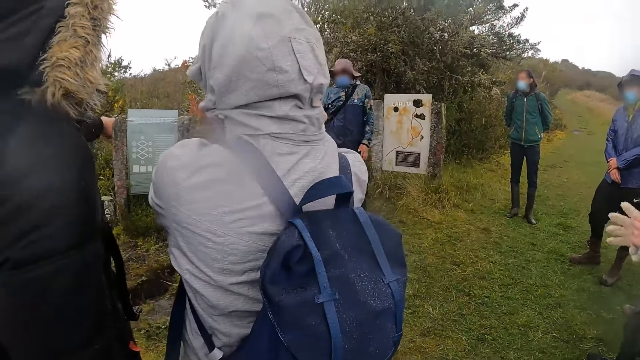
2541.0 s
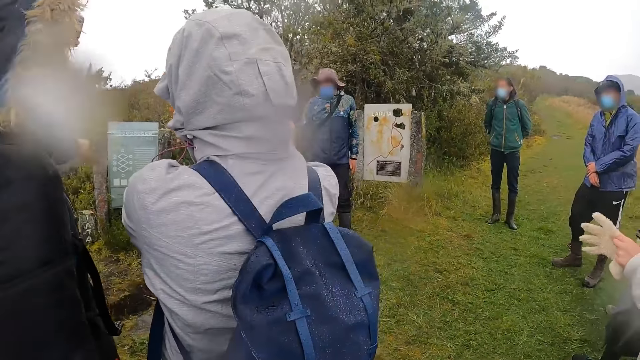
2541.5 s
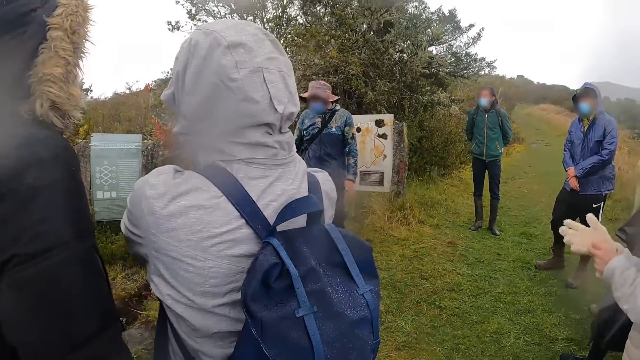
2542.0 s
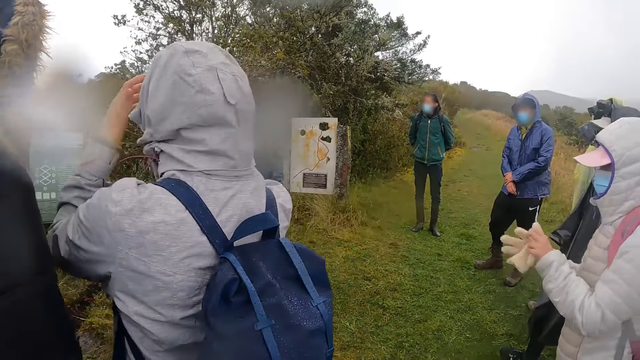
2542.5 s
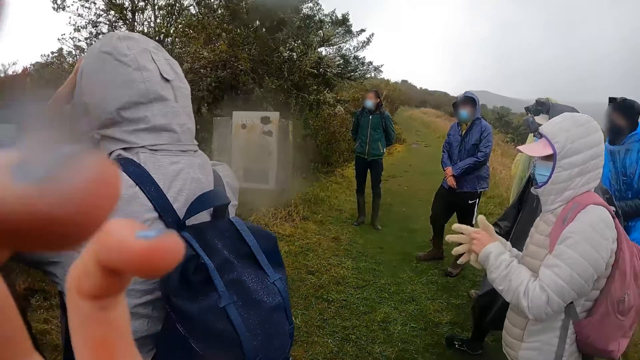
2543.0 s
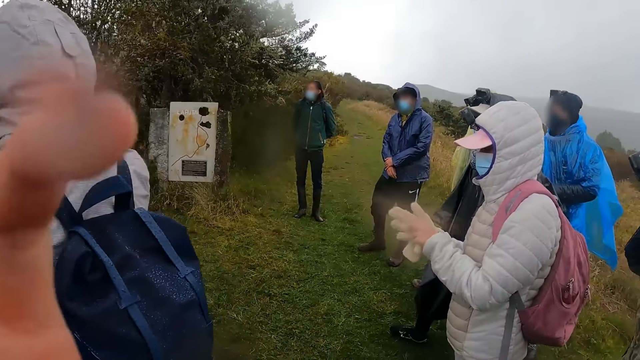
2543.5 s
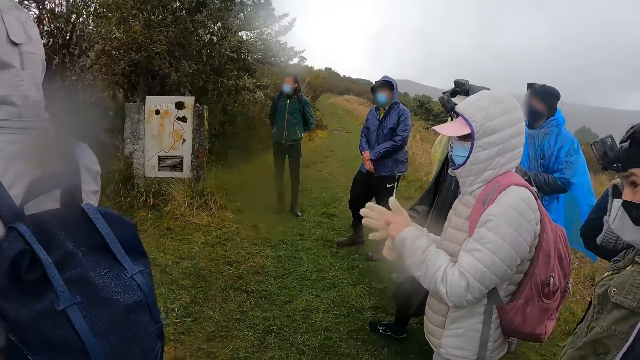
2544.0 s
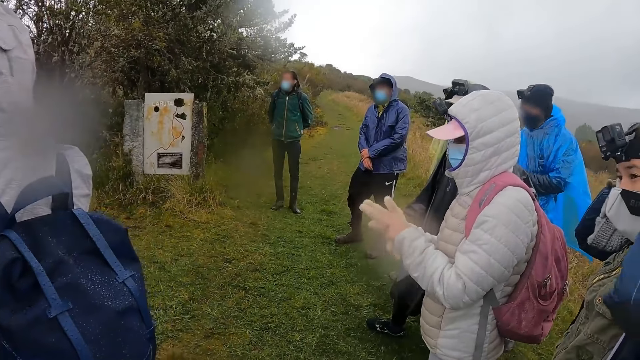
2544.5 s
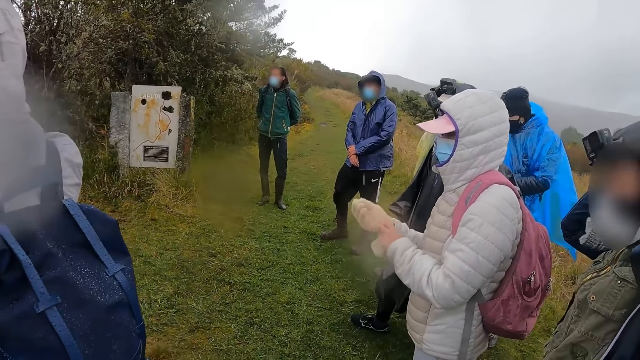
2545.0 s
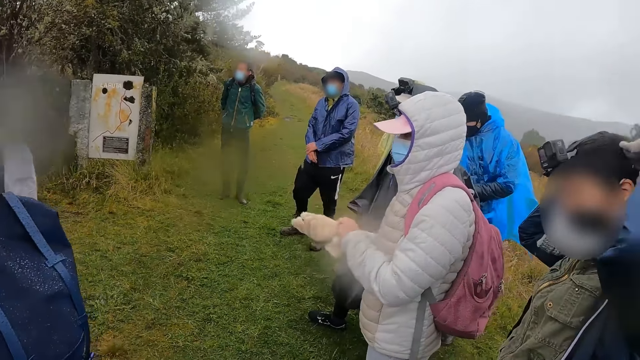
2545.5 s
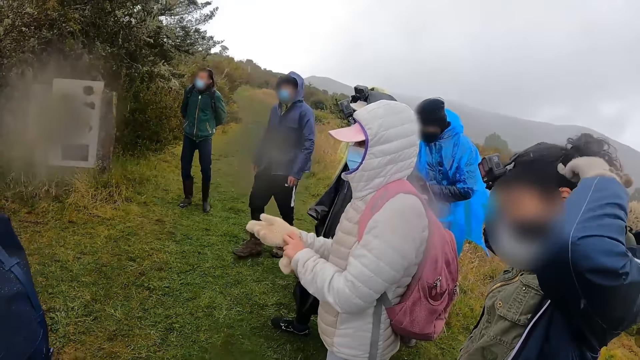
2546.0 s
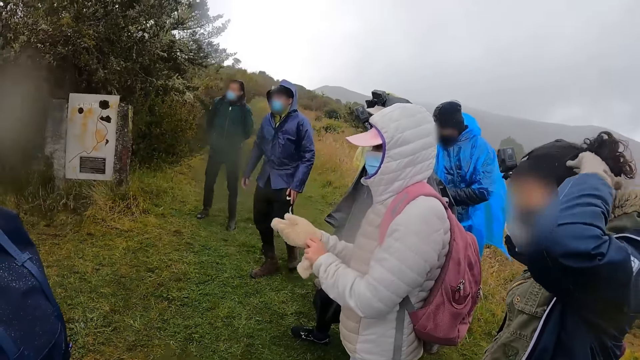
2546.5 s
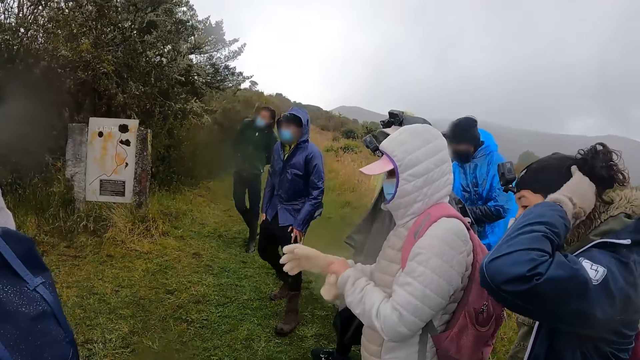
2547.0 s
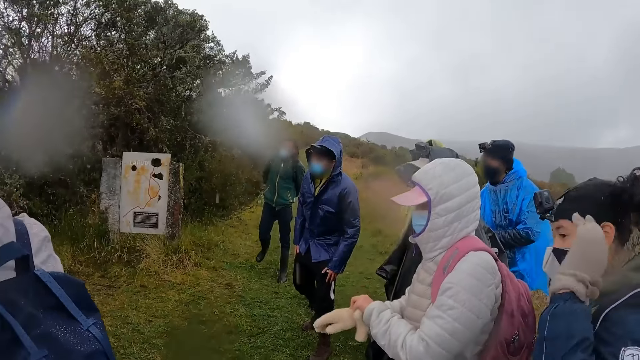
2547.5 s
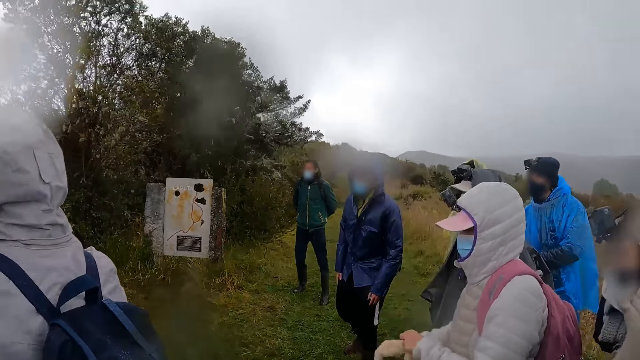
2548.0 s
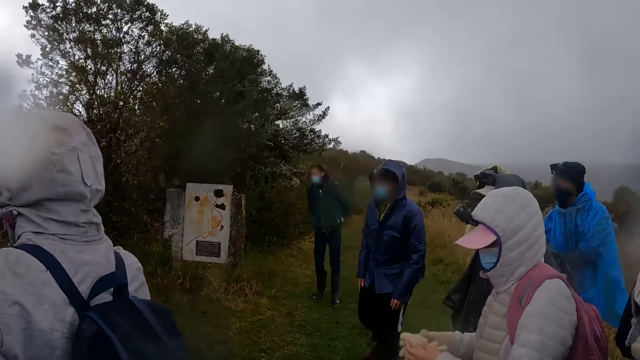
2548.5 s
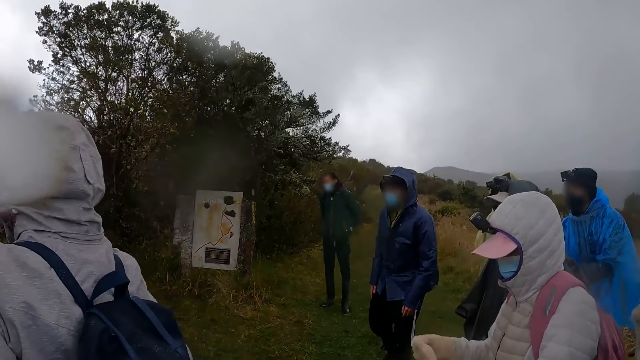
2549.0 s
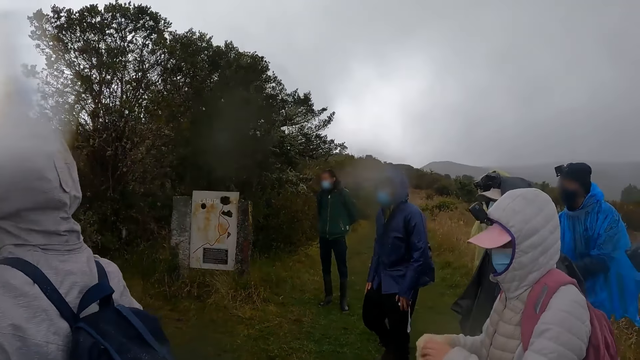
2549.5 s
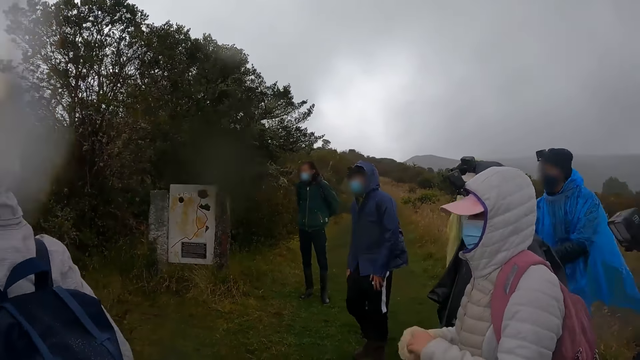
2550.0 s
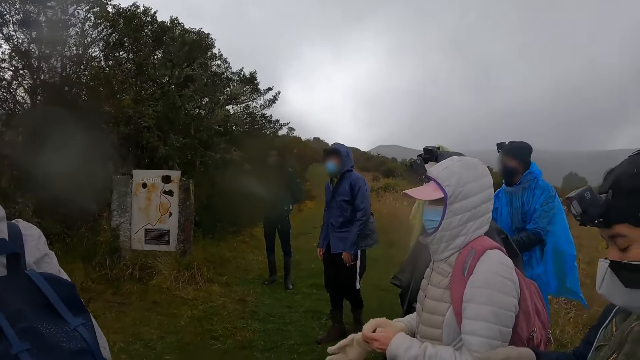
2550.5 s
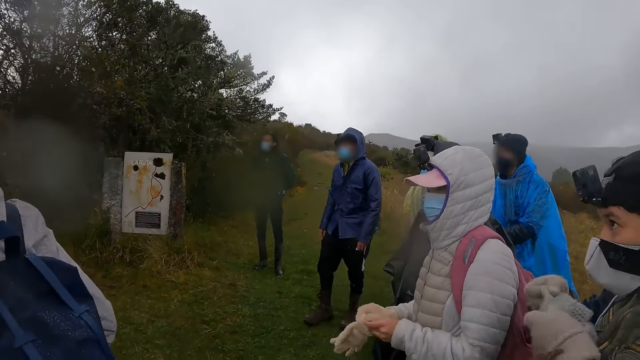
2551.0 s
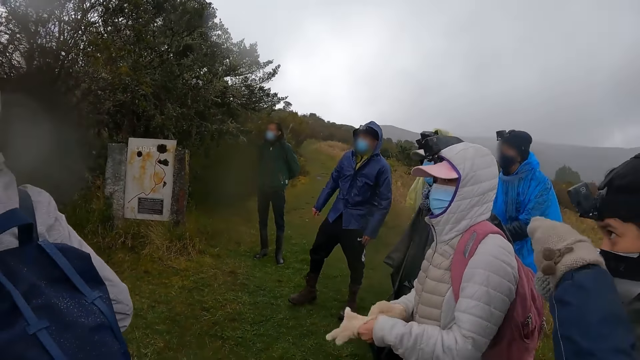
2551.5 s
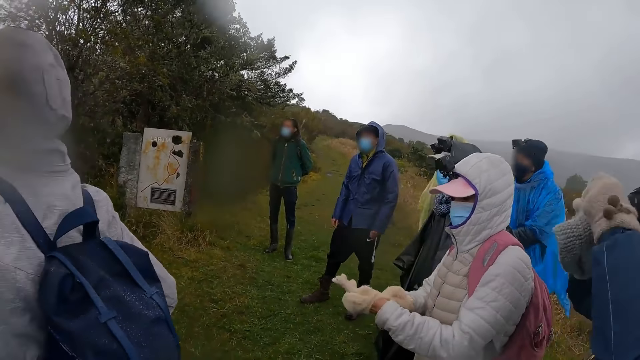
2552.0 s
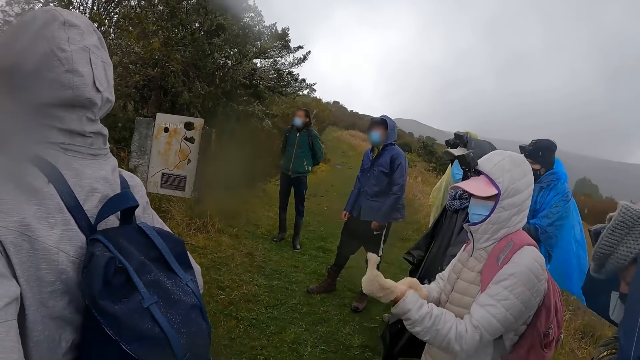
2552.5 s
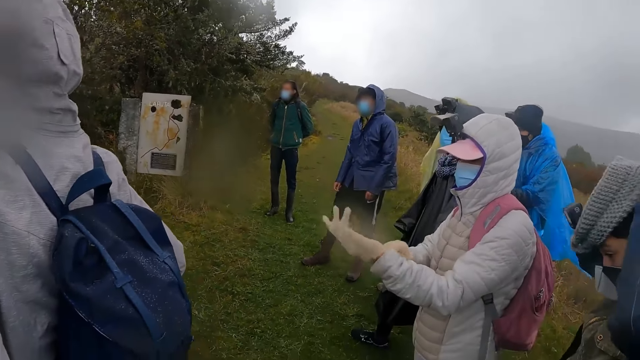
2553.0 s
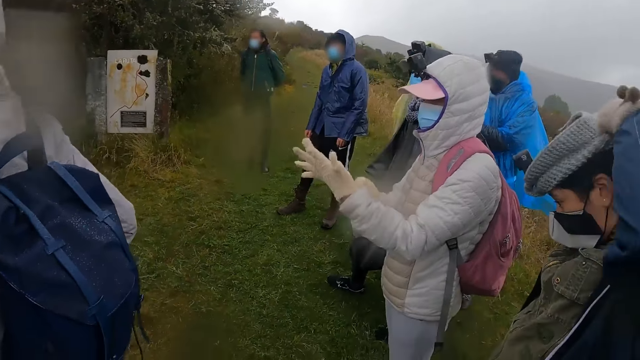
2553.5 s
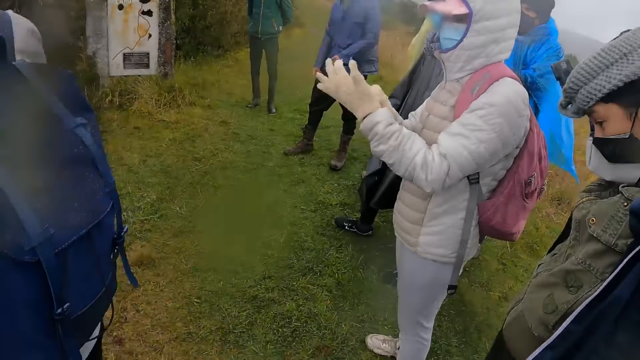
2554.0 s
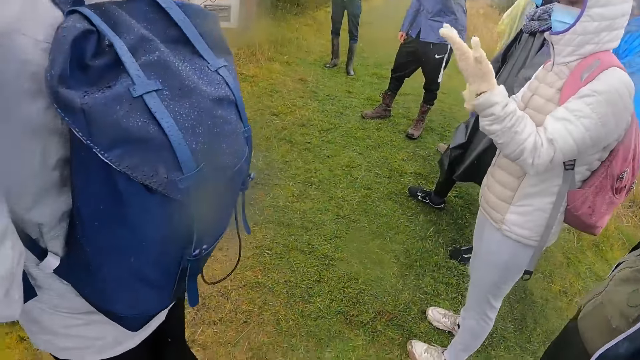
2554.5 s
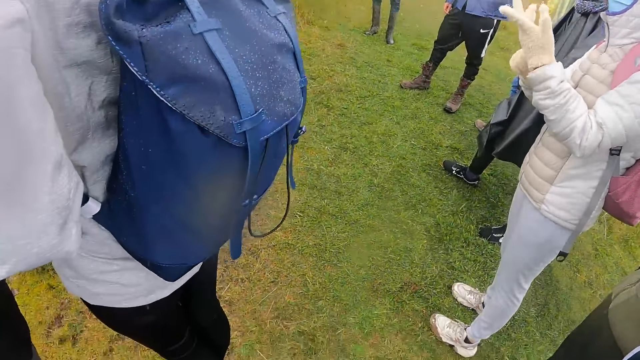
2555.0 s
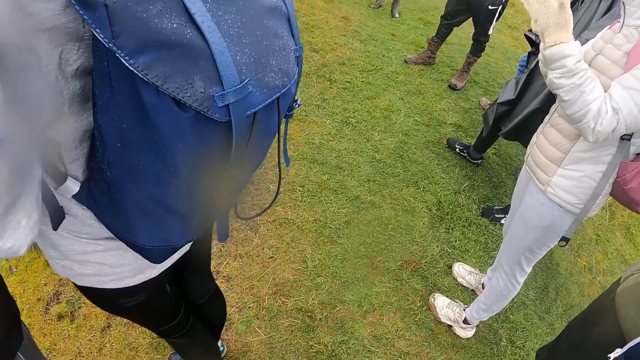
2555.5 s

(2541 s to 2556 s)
A woman places her left hand on her head. The camera wearer touches her face with her left hand. She touches the camera on the head. Another woman packs her hair with her hands. The other woman wears a cap on her head with her hands.

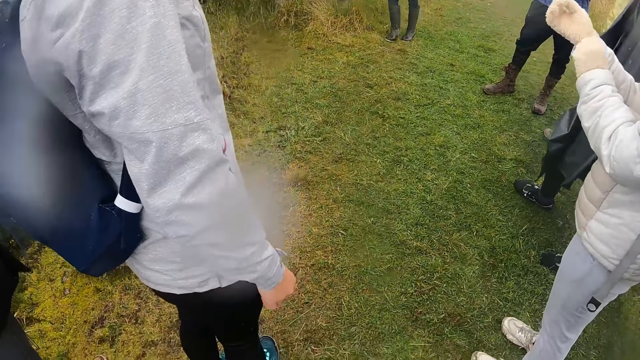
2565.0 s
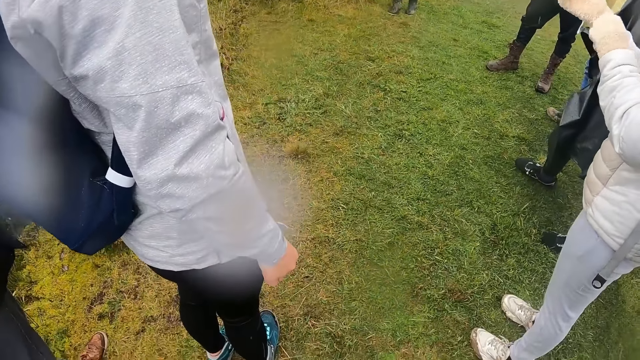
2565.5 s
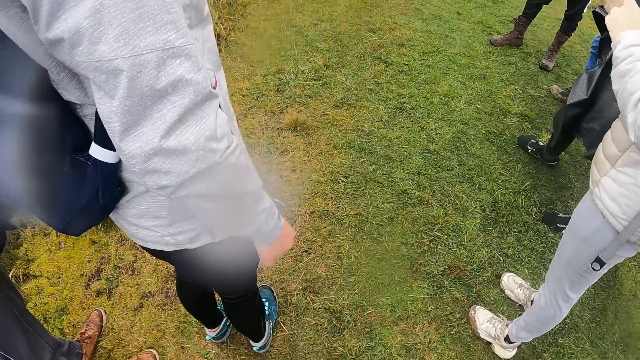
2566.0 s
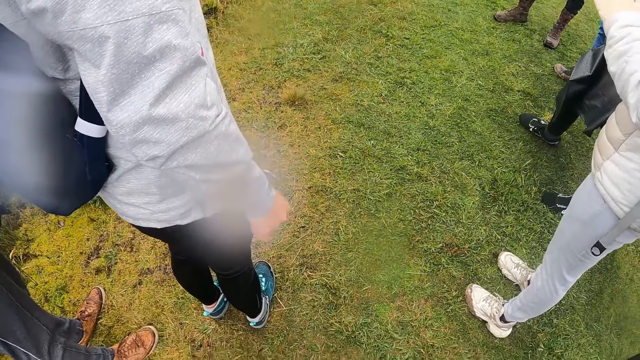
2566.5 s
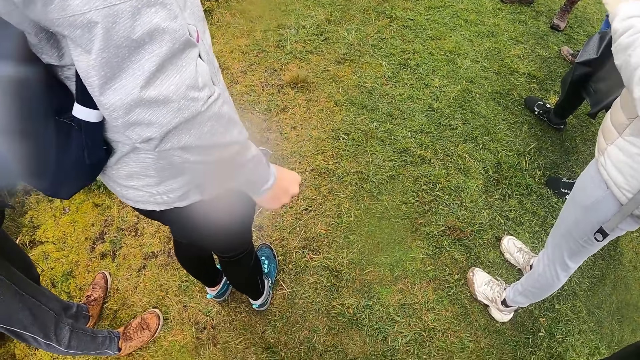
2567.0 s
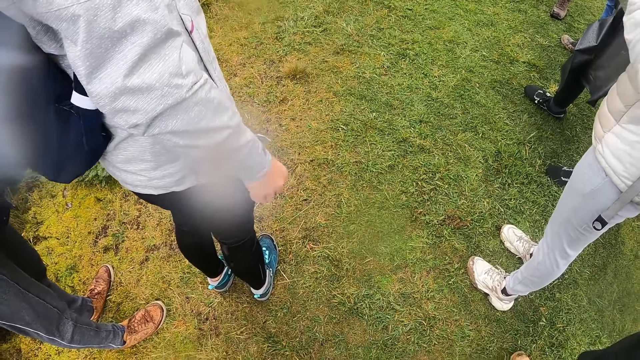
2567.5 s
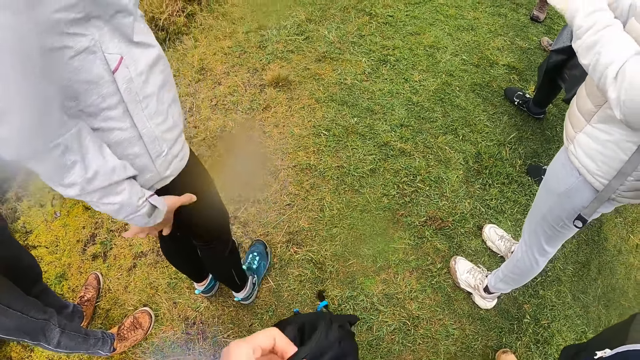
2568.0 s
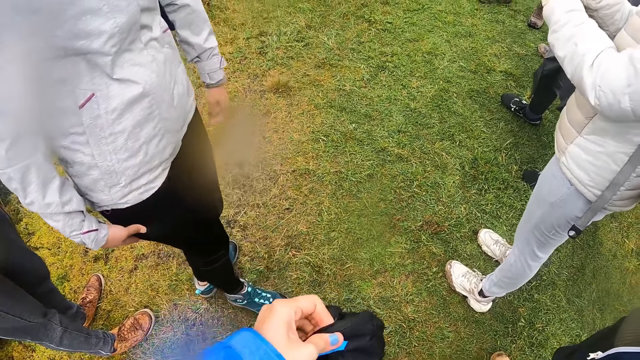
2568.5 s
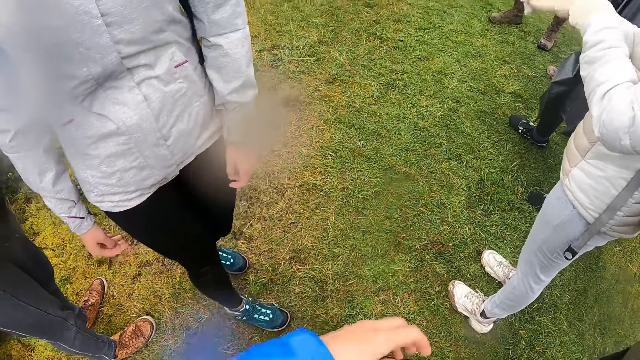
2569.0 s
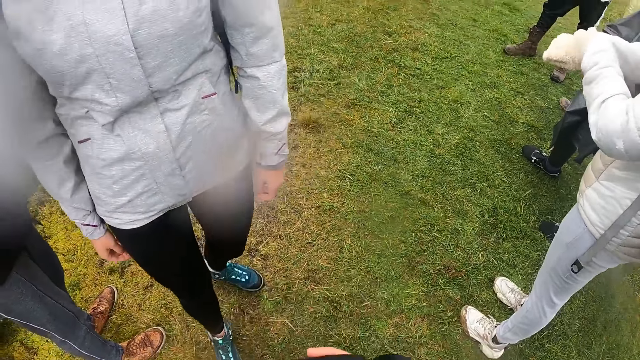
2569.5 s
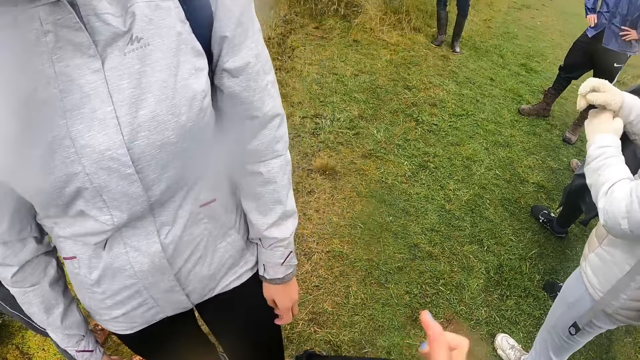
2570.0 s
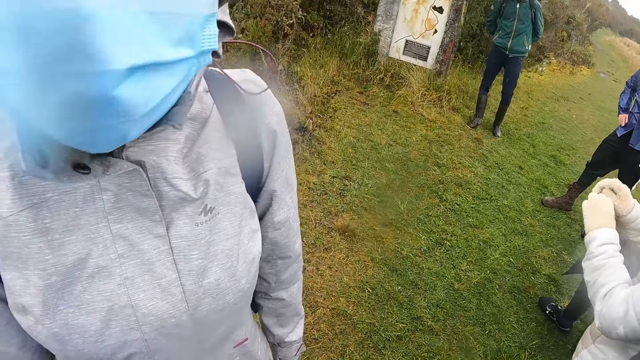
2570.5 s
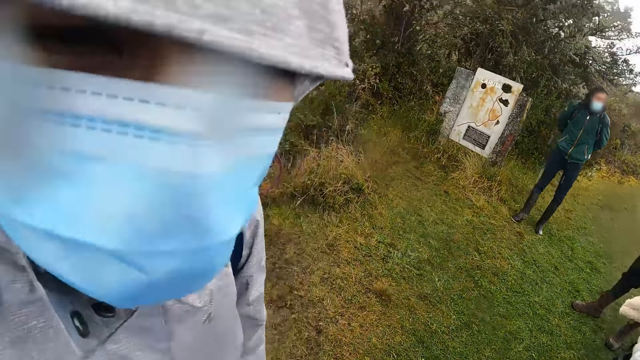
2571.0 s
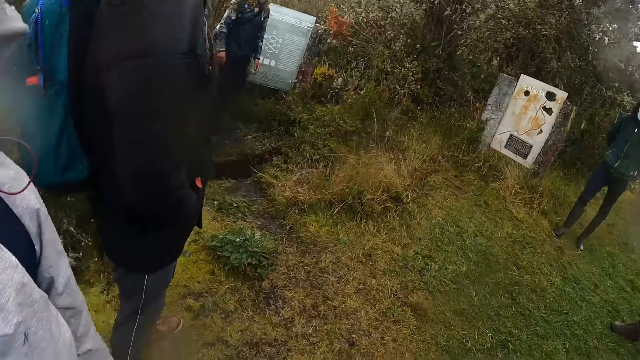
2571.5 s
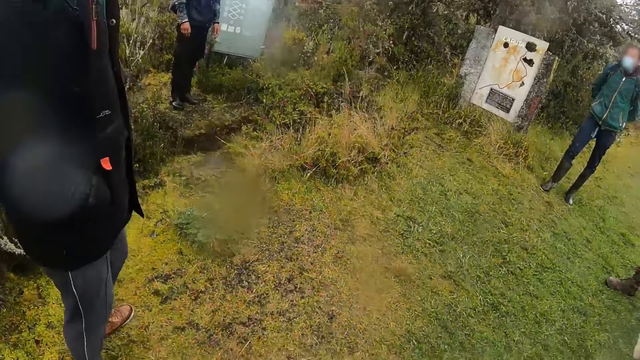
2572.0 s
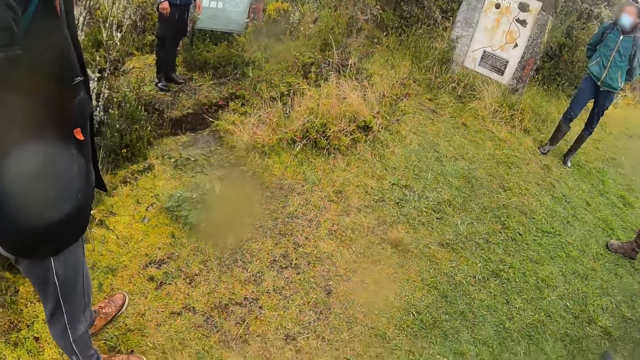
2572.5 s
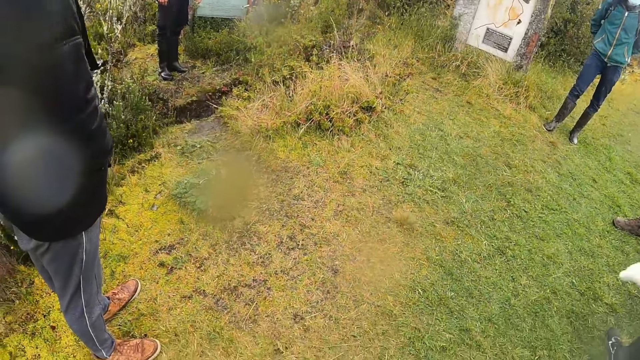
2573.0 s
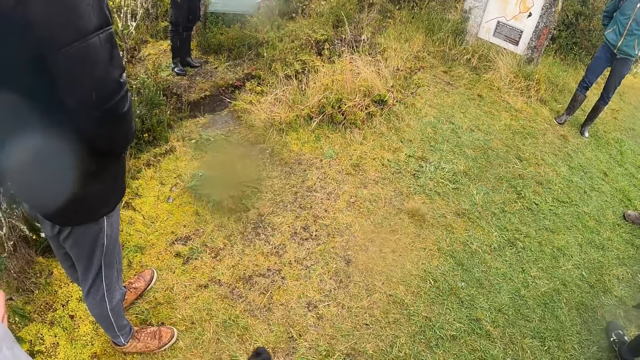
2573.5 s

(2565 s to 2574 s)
The camera wearer adjusts the bag in her left hand. She holds the gloves. A woman interacts with the camera wearer.
